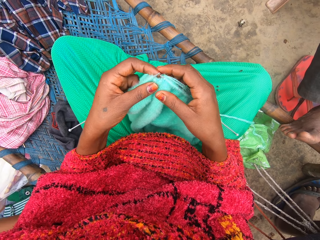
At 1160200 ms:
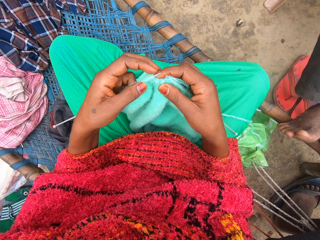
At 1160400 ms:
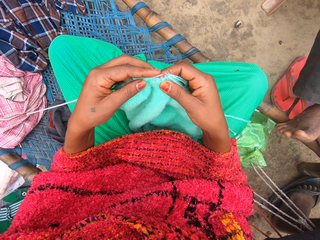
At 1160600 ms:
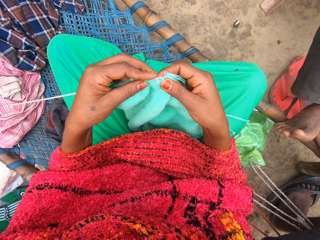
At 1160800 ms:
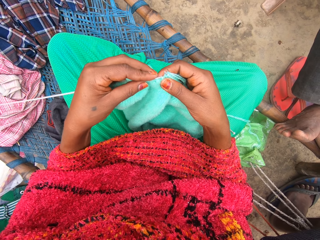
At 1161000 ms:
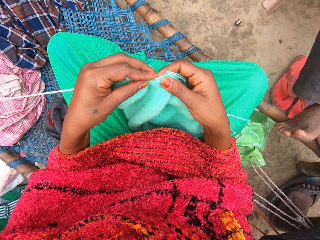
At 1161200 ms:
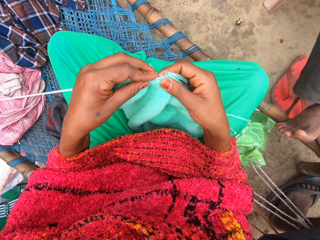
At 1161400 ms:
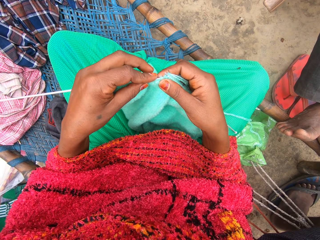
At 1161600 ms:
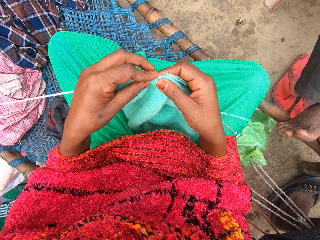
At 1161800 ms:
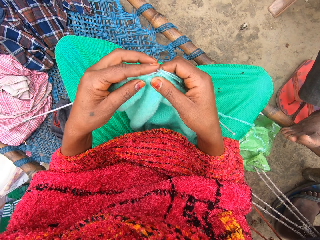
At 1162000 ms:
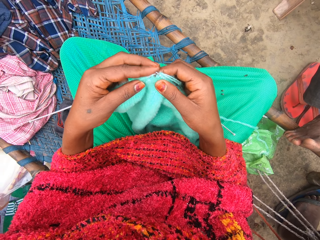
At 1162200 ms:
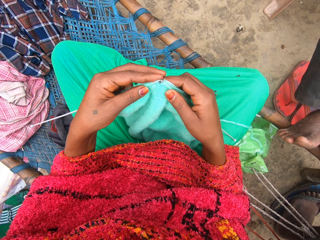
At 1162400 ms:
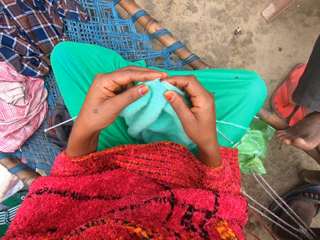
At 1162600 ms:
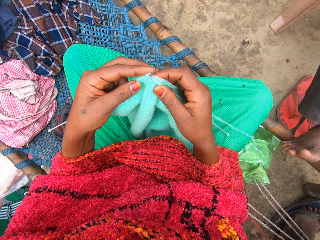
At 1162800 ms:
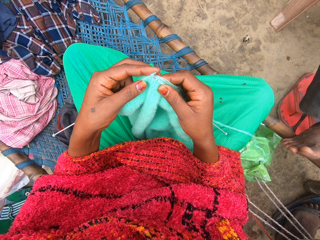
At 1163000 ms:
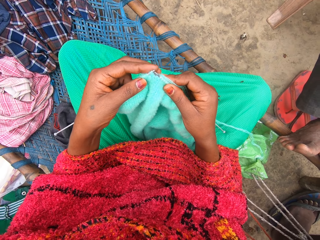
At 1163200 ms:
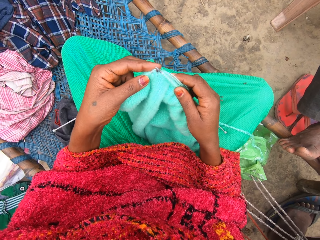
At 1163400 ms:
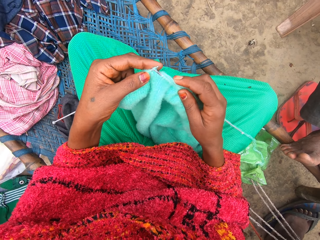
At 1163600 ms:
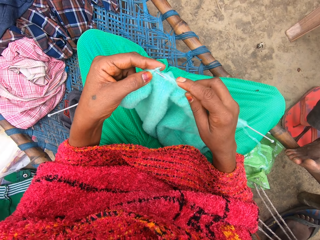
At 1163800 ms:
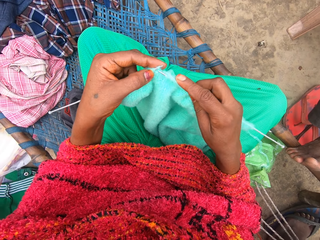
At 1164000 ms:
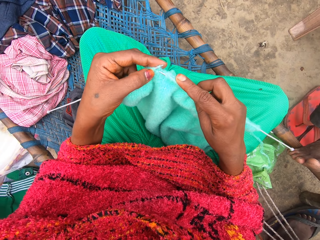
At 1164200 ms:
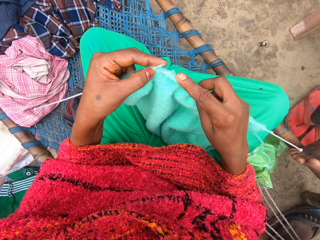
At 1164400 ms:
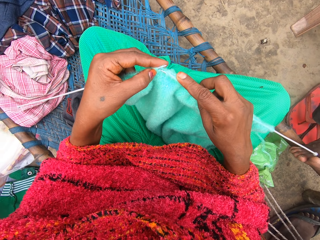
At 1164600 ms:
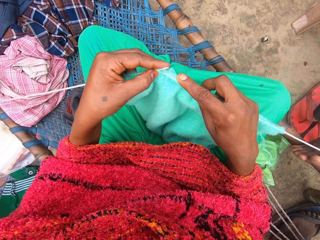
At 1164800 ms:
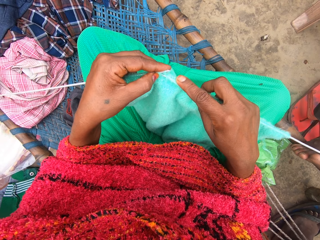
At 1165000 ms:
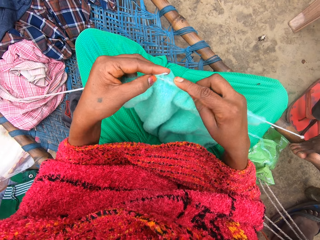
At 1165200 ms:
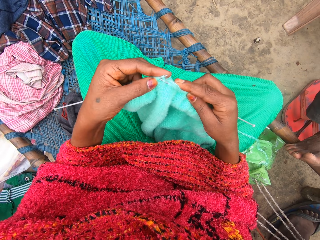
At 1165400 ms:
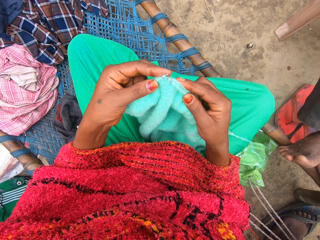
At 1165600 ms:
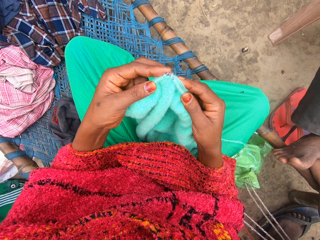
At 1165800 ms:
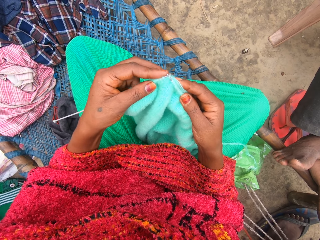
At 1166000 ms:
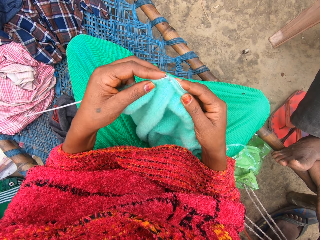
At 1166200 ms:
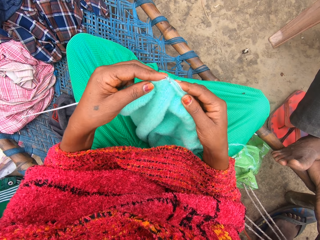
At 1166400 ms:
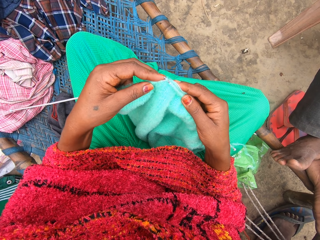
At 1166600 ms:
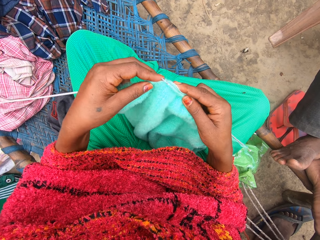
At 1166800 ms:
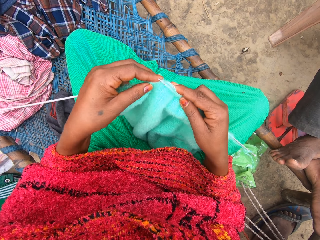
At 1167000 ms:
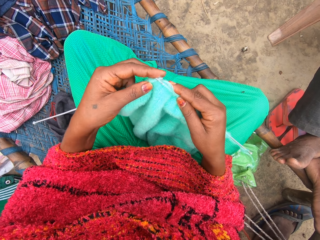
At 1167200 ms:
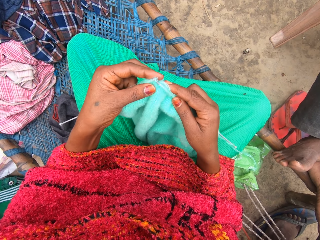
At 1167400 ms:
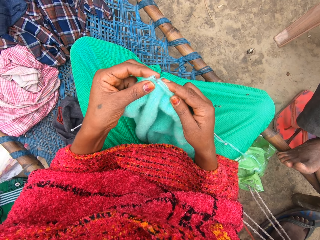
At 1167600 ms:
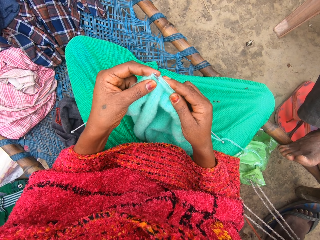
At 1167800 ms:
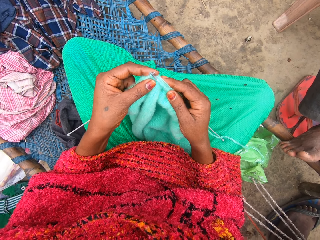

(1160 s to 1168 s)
The camera wearer talks with someone.

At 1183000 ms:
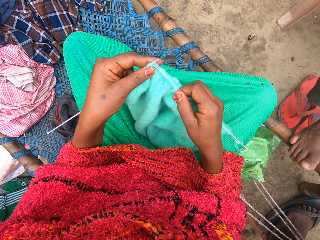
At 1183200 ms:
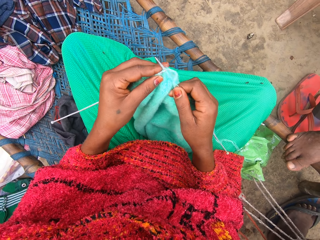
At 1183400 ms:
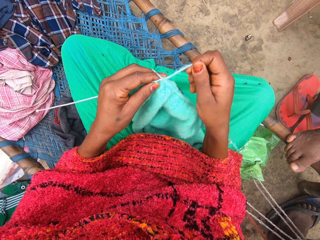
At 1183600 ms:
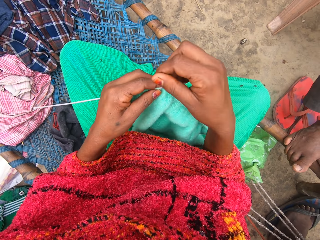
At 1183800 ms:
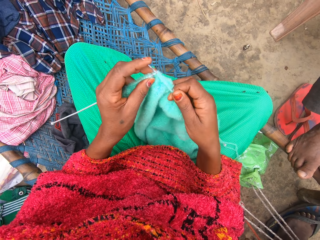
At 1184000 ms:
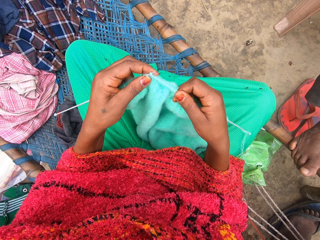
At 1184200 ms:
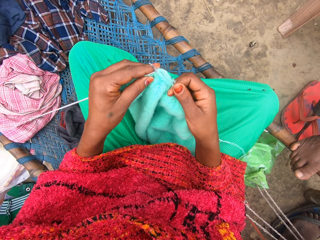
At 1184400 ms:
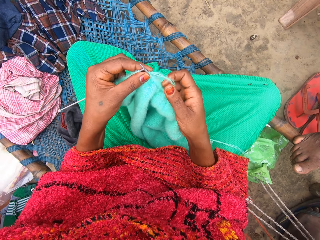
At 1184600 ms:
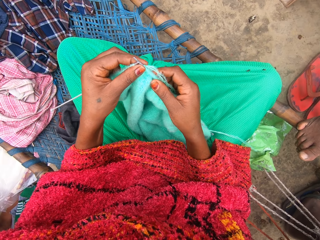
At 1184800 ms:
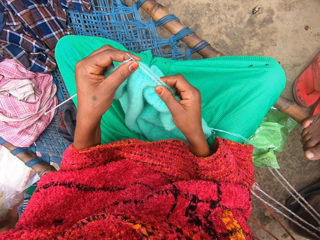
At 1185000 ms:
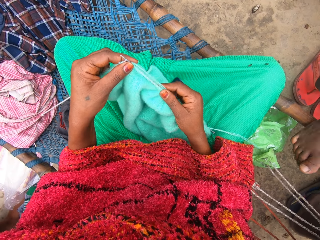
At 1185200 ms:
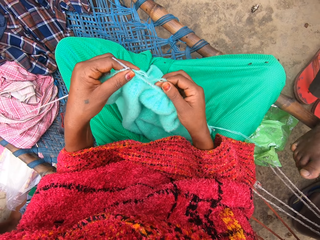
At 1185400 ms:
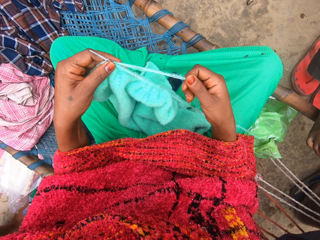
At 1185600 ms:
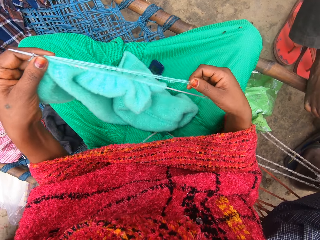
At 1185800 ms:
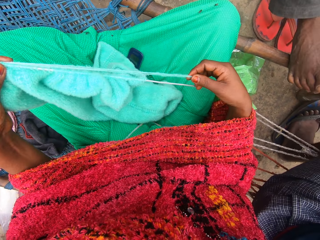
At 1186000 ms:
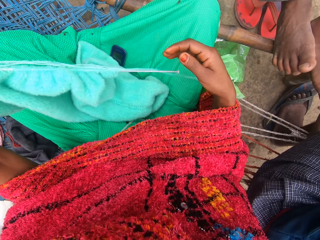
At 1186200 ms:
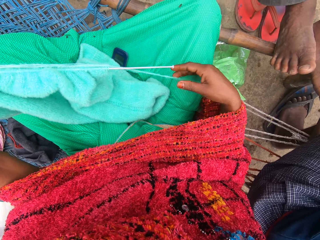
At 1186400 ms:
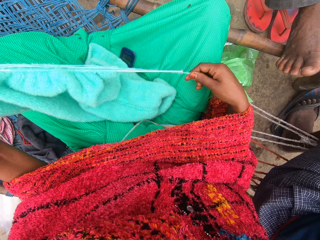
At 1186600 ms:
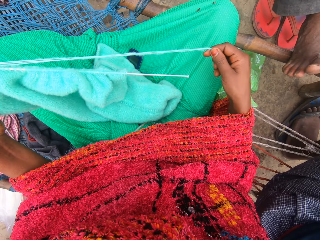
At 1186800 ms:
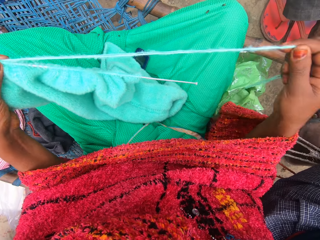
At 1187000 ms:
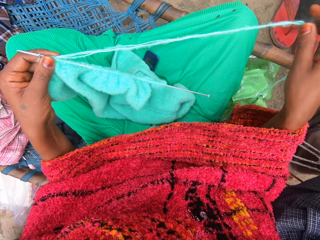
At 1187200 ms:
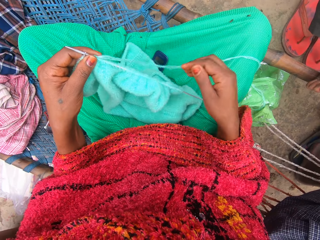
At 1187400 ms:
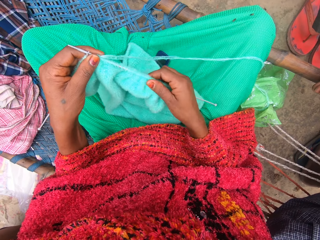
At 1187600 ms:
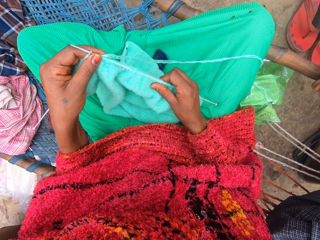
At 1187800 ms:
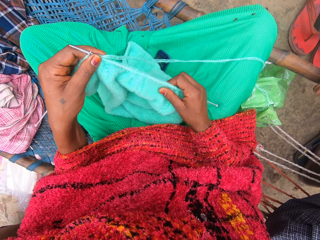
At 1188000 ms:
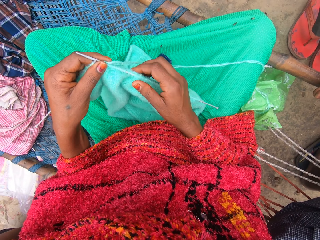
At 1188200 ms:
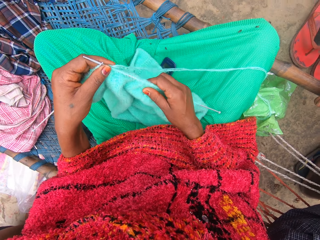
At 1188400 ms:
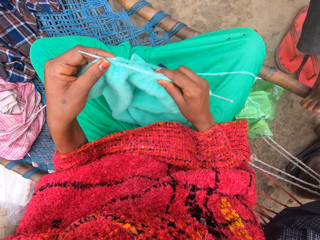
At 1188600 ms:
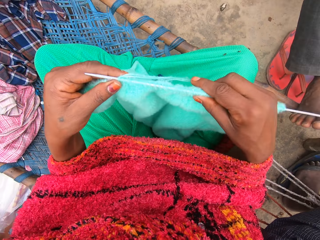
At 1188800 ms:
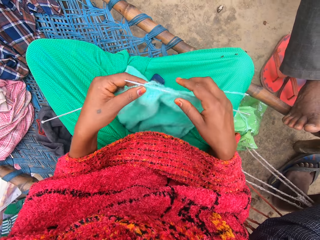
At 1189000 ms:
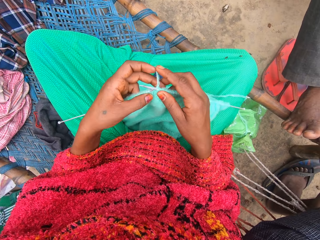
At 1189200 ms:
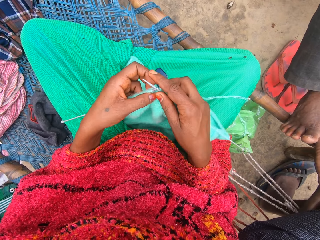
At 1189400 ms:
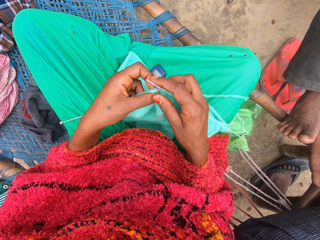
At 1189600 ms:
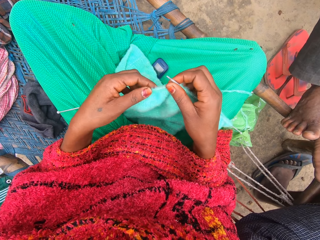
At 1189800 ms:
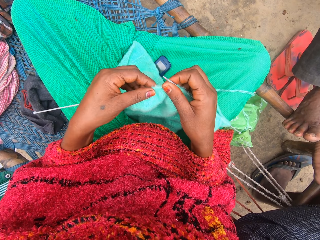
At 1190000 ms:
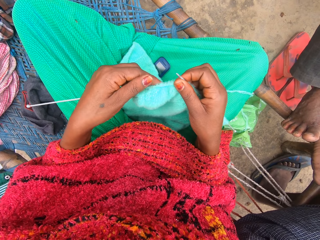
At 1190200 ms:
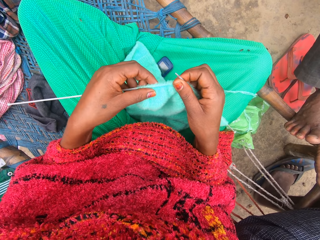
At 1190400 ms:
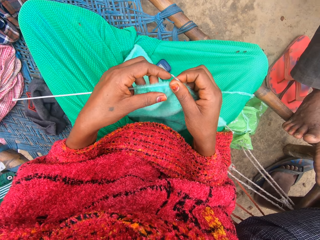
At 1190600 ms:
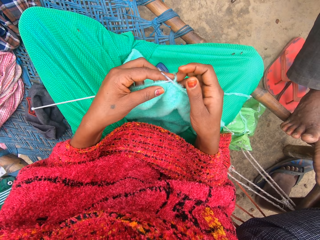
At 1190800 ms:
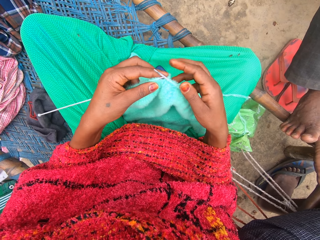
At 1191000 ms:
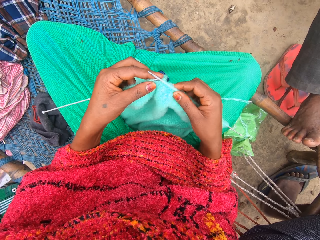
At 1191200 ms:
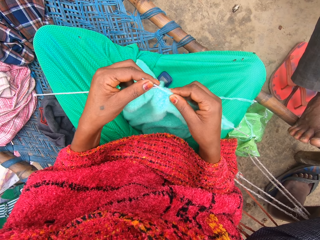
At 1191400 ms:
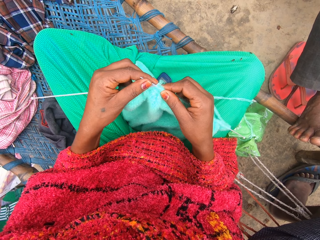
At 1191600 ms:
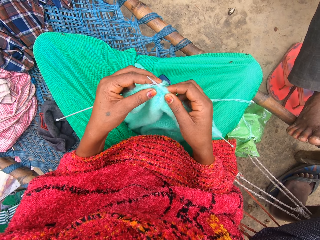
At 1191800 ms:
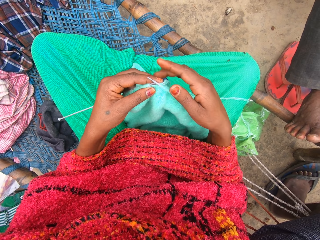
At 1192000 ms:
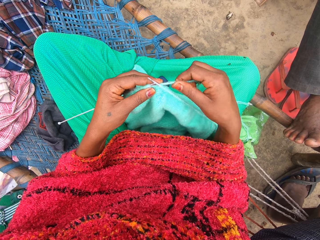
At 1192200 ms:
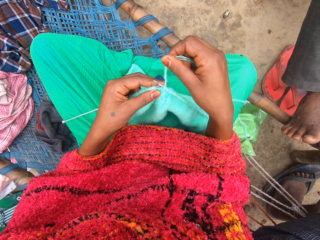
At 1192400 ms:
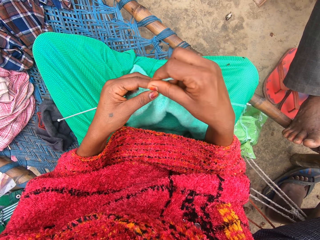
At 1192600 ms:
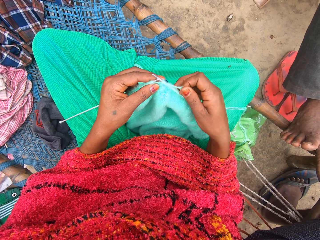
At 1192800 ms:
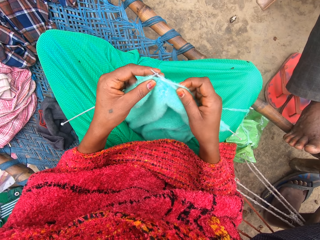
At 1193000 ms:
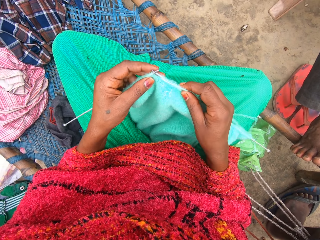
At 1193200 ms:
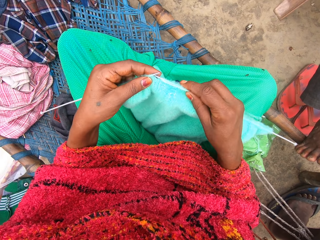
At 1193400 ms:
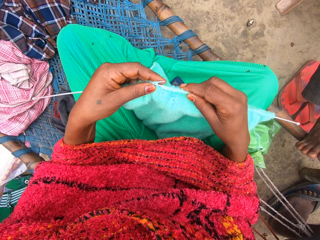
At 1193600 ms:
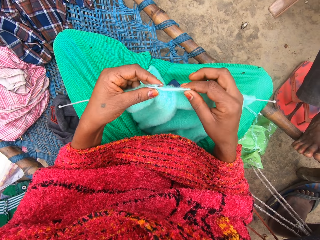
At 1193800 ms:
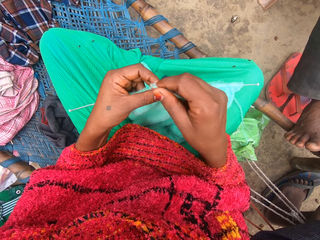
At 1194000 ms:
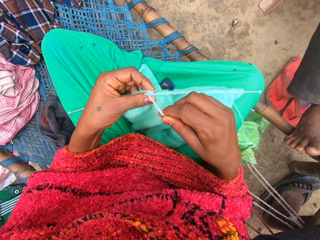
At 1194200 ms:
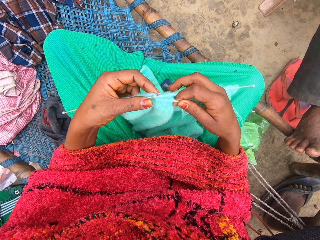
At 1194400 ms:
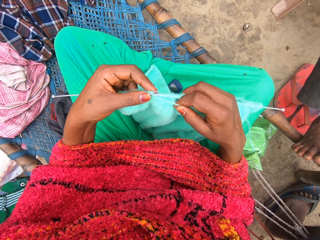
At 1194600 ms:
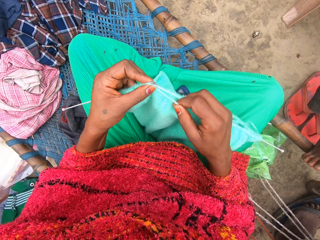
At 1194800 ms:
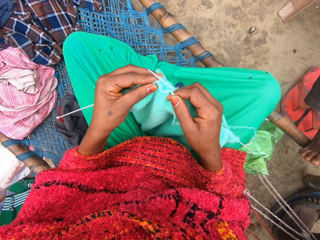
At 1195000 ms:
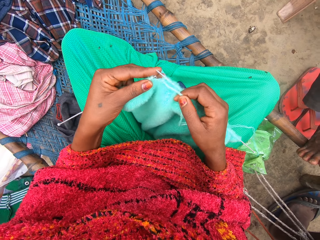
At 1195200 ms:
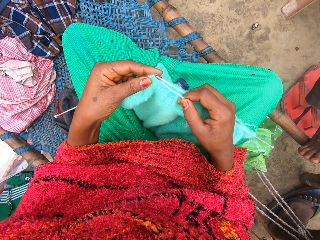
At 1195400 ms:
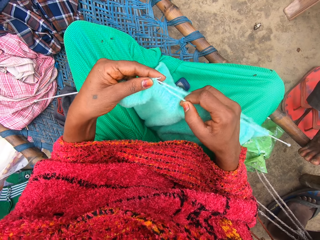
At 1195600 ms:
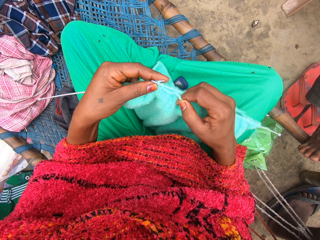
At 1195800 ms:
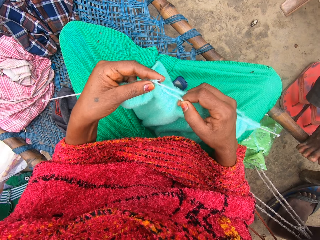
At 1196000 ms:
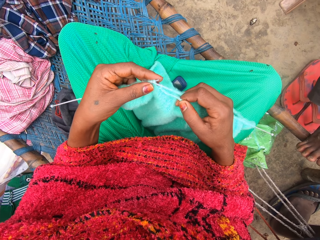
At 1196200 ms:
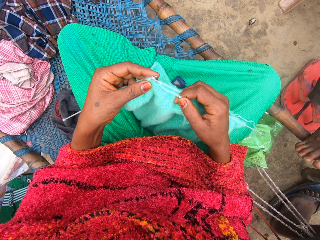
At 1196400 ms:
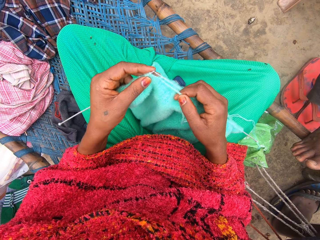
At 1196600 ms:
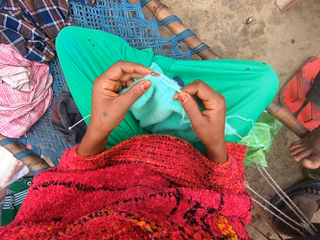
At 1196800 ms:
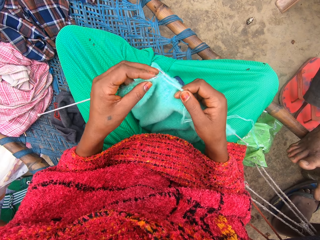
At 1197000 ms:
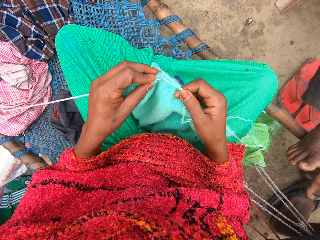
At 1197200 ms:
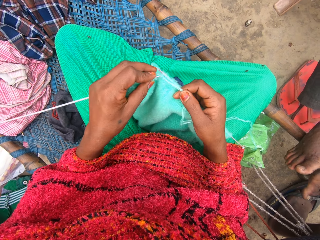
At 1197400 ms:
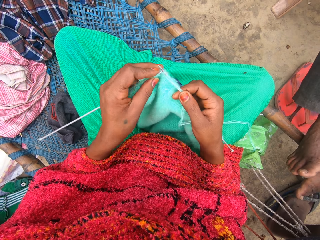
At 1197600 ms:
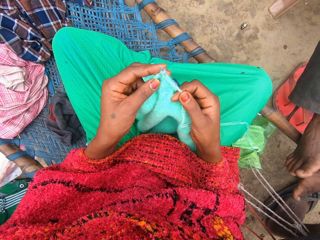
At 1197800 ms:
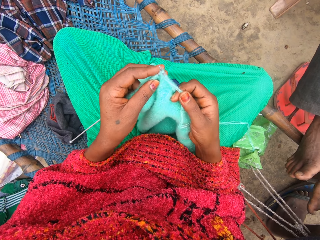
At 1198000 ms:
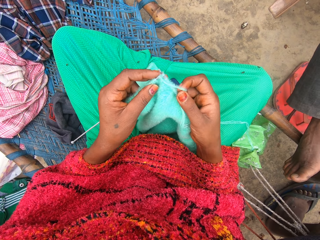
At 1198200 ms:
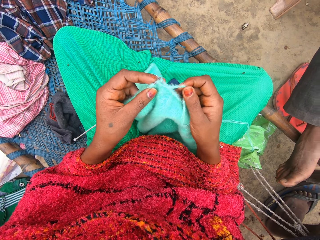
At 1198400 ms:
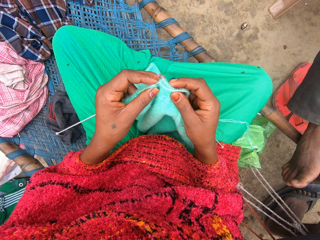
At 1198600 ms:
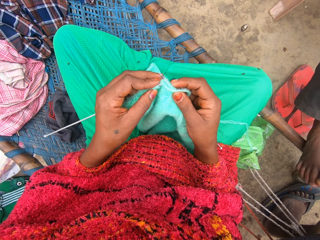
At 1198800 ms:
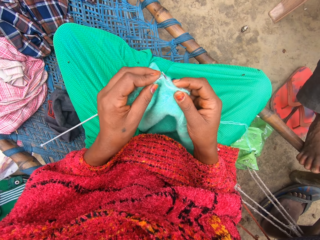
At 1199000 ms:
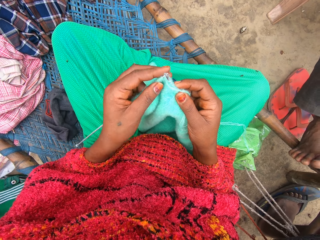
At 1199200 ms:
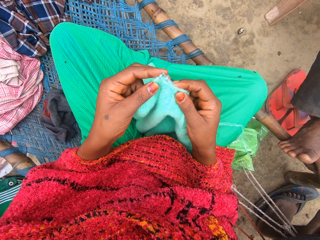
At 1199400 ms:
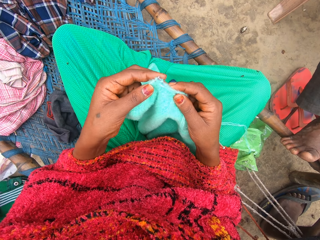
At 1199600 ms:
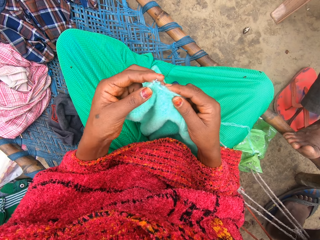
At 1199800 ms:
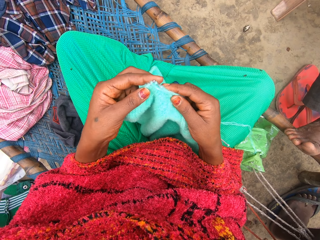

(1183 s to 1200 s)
The camera wearer adjusts the piece of garment with her hands. She touches the yarn. She draws the yarn with her right hand. She adjusts the piece of garment with her hands. She knits the yarn into the piece of garment with knitting pins.
